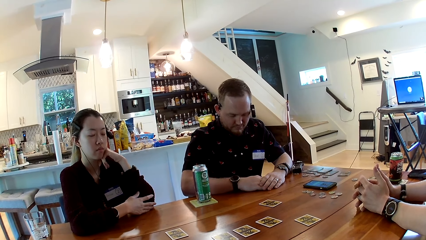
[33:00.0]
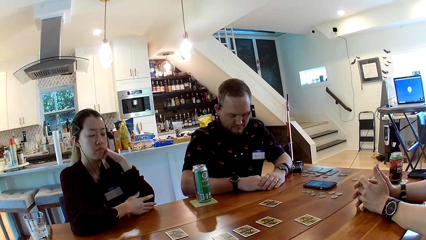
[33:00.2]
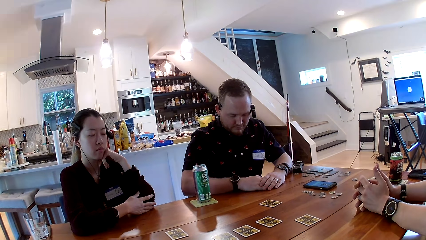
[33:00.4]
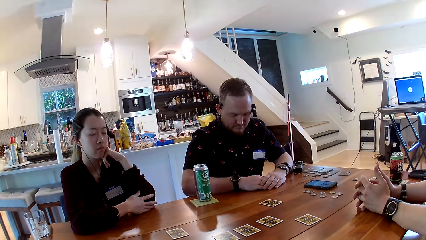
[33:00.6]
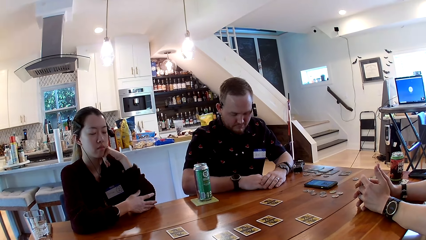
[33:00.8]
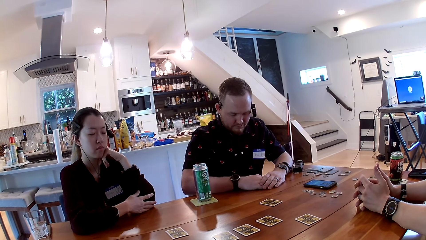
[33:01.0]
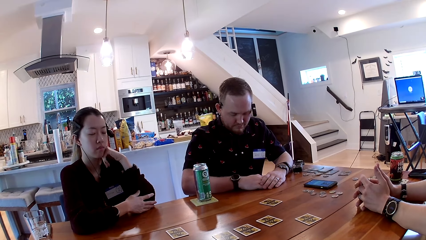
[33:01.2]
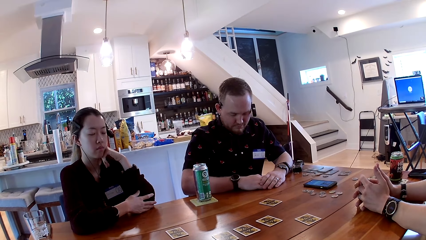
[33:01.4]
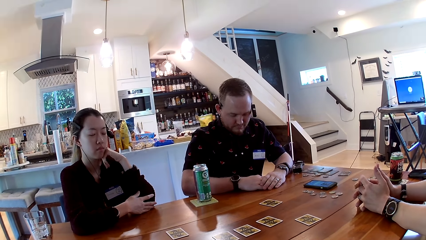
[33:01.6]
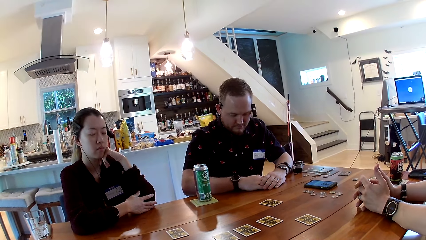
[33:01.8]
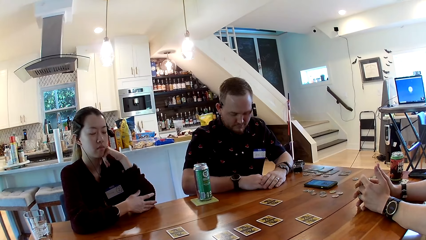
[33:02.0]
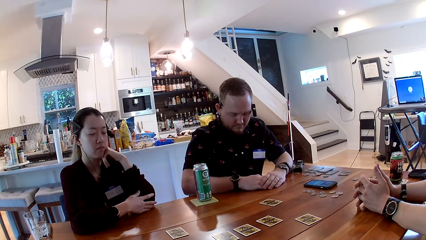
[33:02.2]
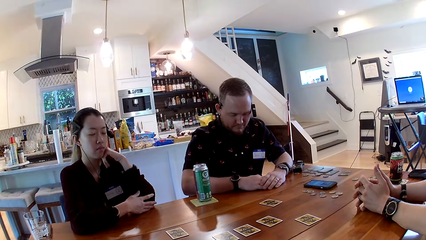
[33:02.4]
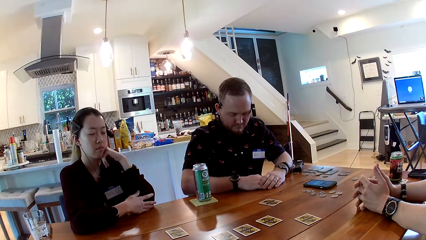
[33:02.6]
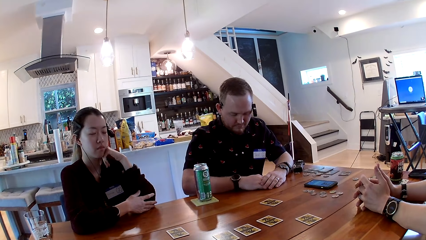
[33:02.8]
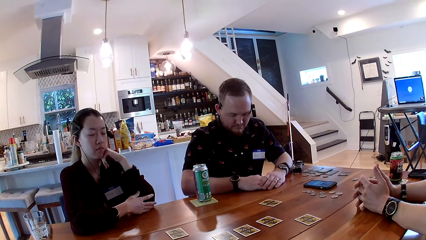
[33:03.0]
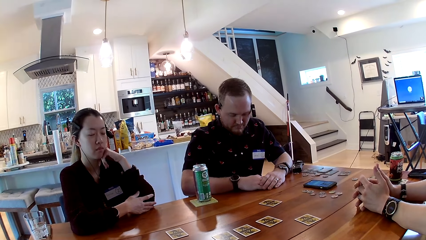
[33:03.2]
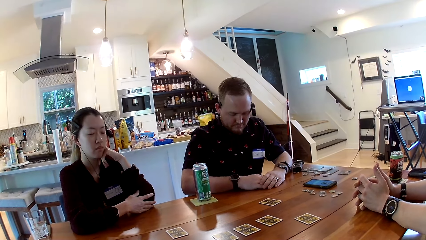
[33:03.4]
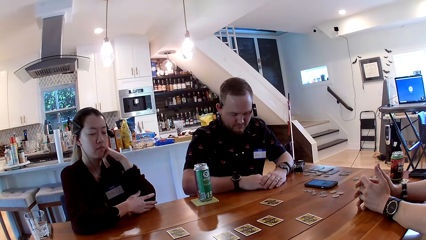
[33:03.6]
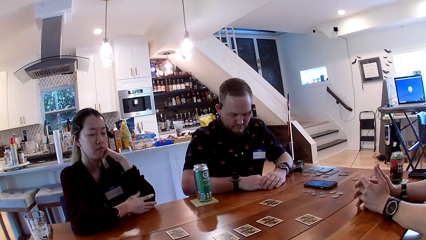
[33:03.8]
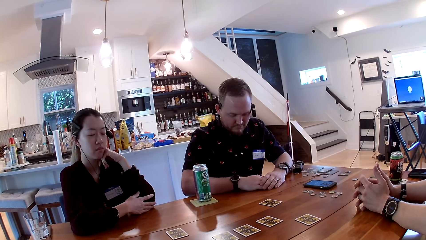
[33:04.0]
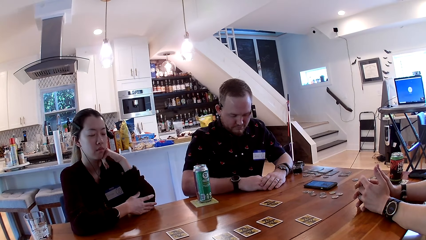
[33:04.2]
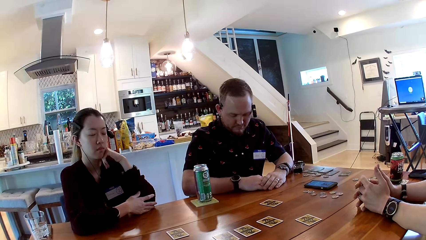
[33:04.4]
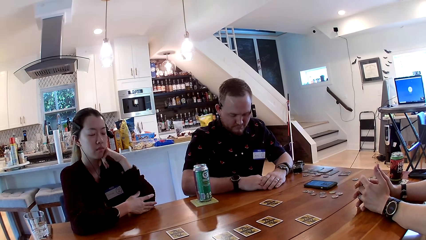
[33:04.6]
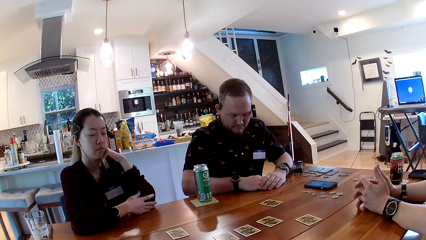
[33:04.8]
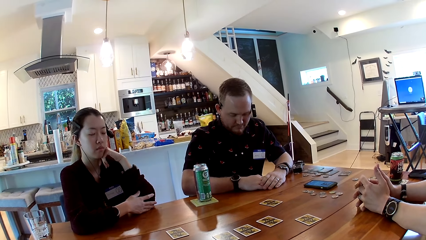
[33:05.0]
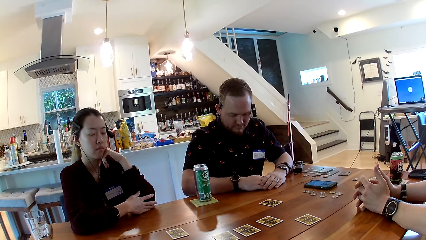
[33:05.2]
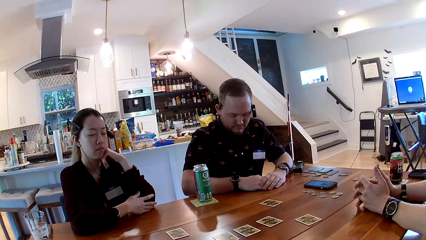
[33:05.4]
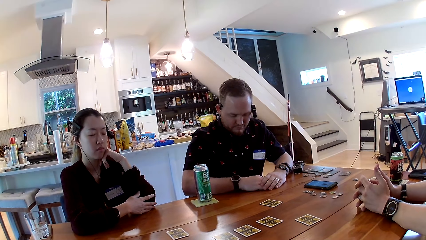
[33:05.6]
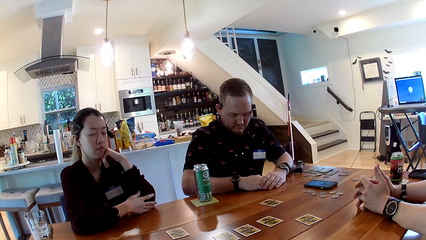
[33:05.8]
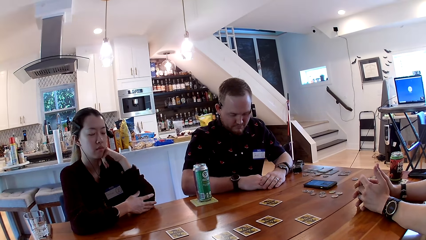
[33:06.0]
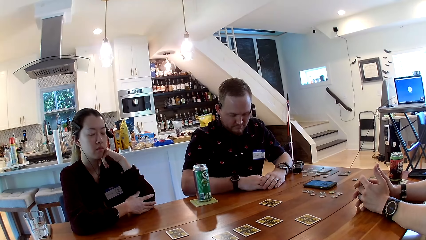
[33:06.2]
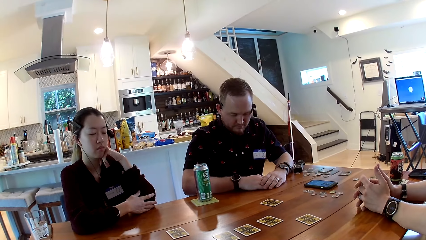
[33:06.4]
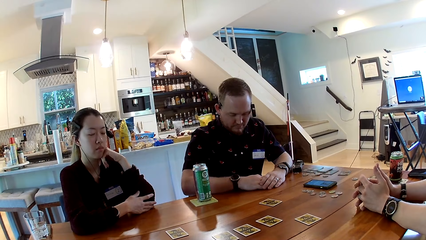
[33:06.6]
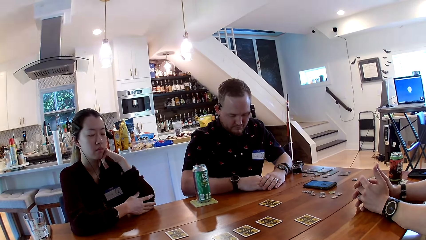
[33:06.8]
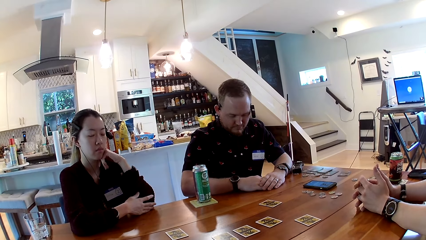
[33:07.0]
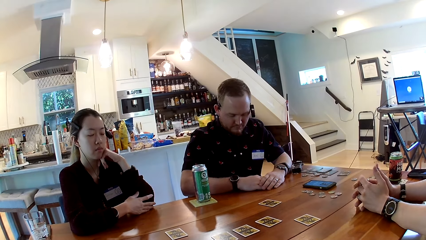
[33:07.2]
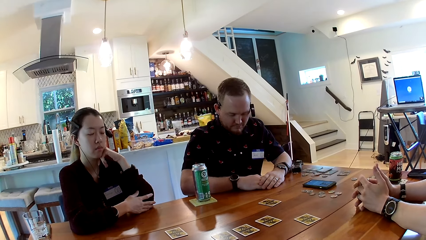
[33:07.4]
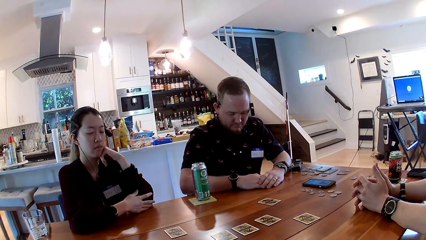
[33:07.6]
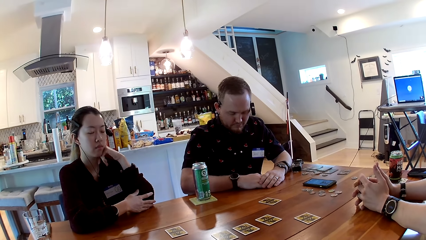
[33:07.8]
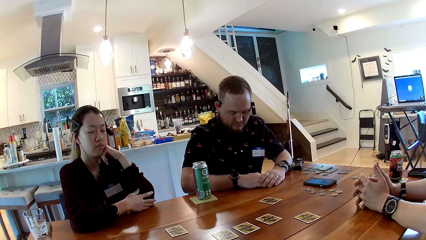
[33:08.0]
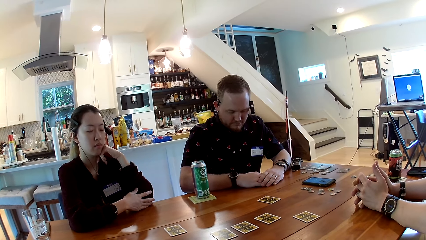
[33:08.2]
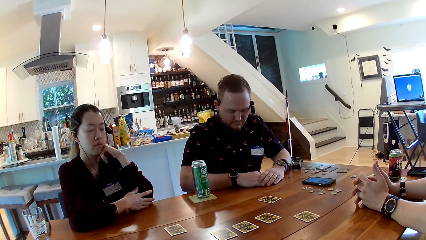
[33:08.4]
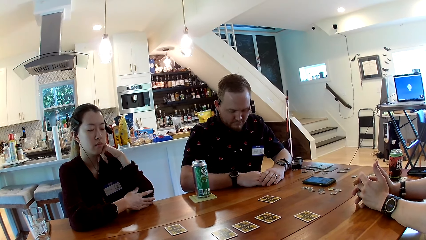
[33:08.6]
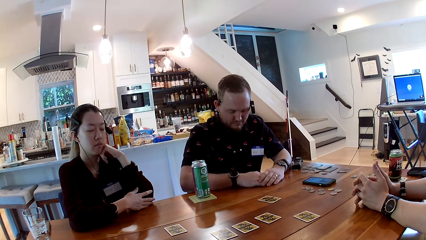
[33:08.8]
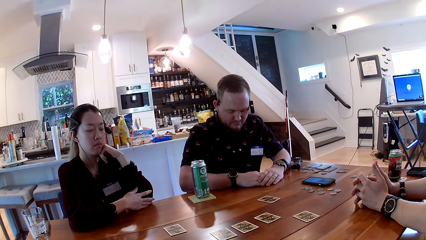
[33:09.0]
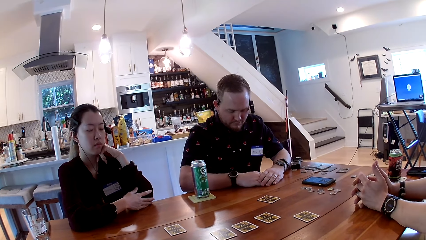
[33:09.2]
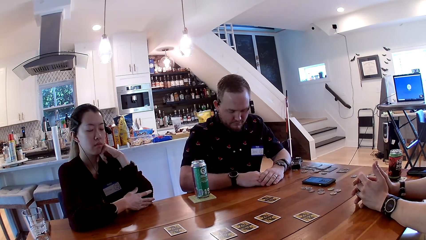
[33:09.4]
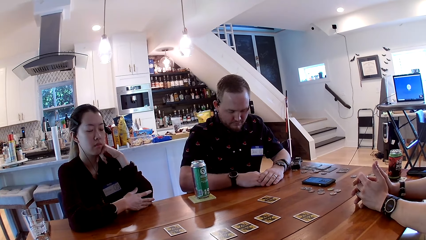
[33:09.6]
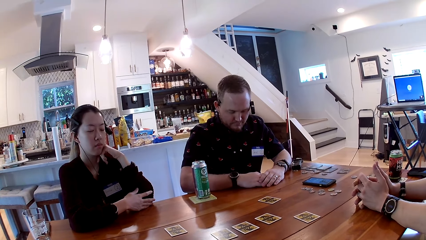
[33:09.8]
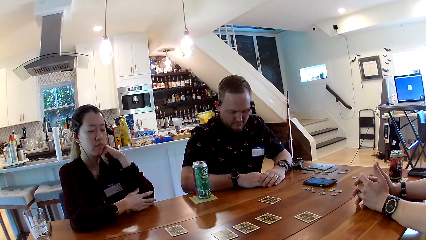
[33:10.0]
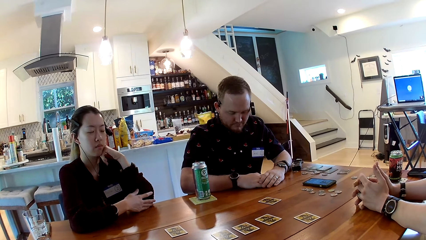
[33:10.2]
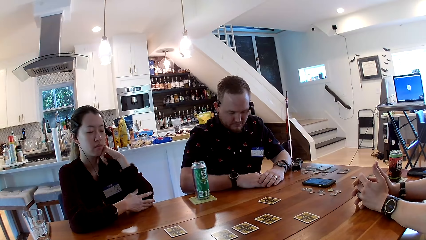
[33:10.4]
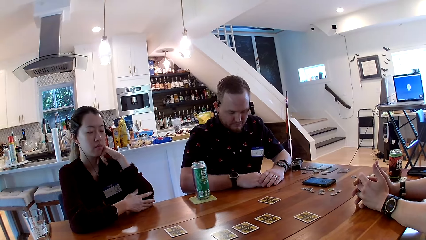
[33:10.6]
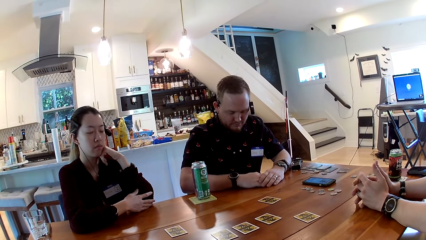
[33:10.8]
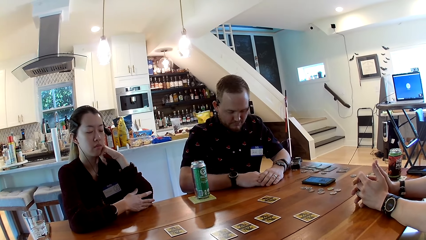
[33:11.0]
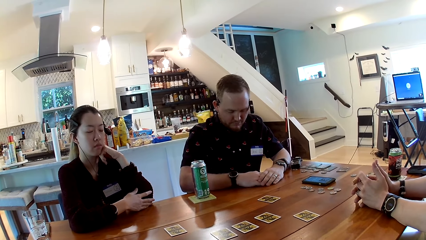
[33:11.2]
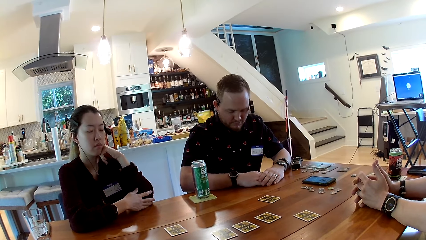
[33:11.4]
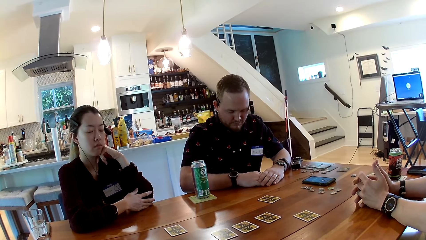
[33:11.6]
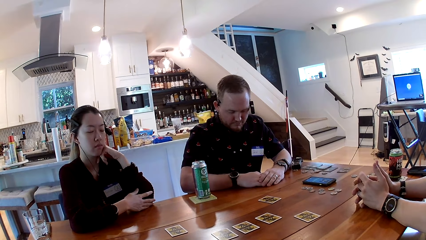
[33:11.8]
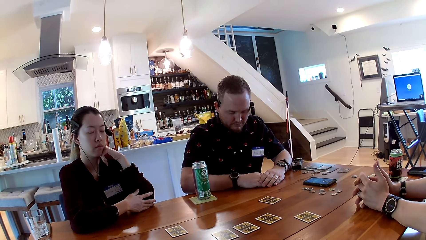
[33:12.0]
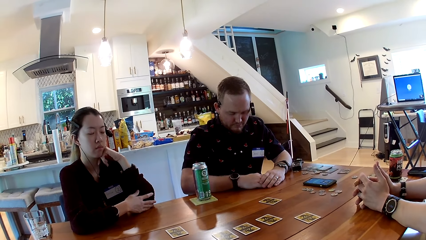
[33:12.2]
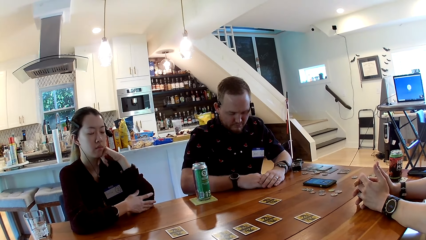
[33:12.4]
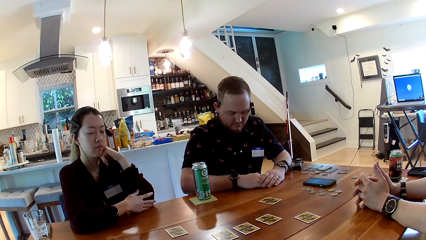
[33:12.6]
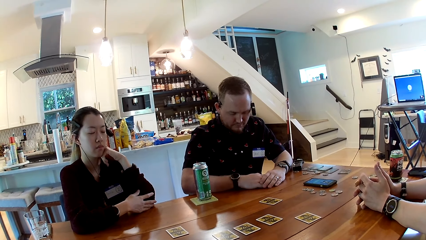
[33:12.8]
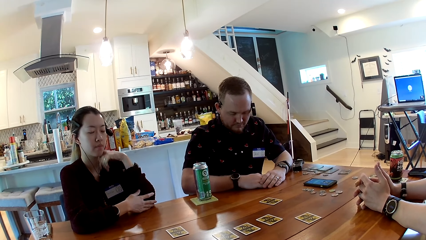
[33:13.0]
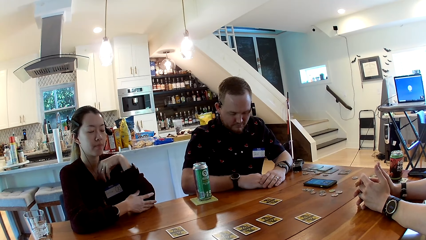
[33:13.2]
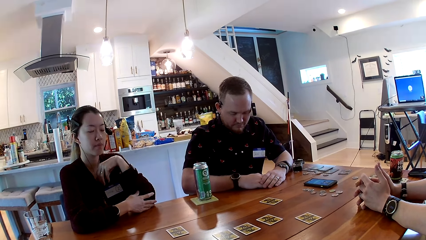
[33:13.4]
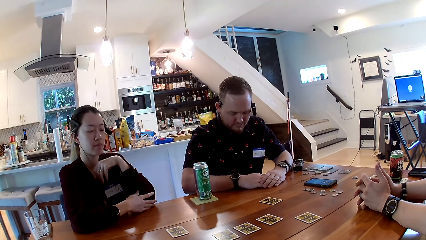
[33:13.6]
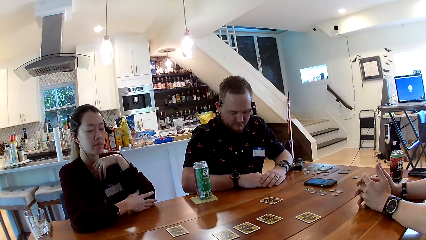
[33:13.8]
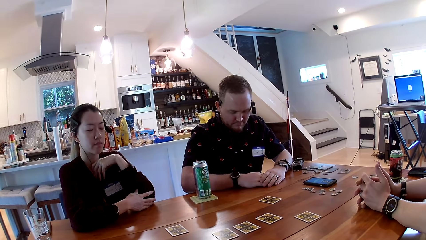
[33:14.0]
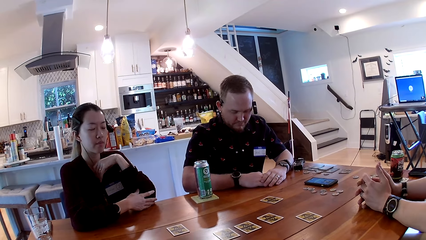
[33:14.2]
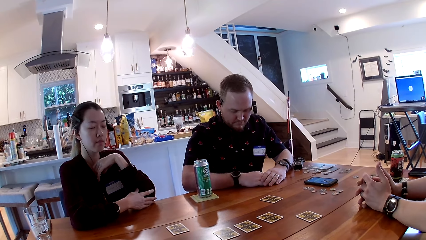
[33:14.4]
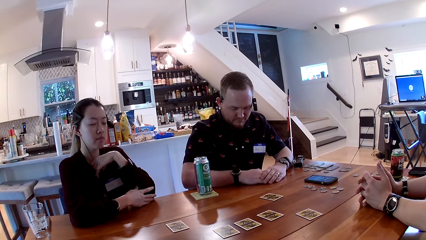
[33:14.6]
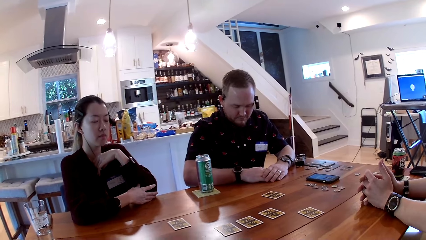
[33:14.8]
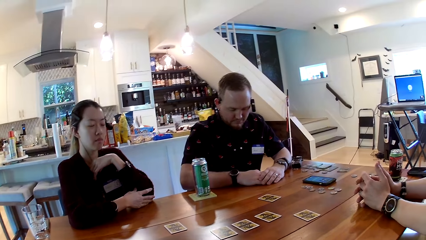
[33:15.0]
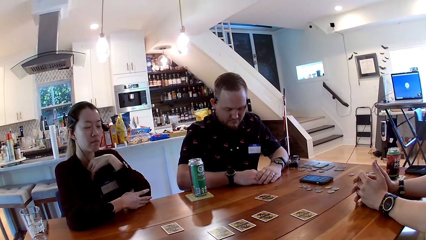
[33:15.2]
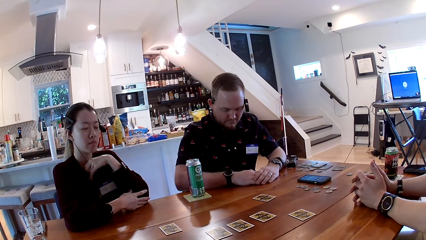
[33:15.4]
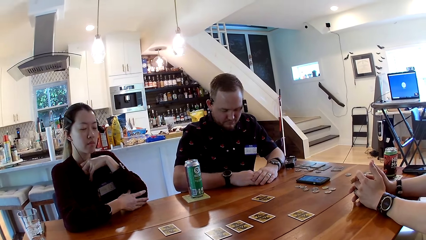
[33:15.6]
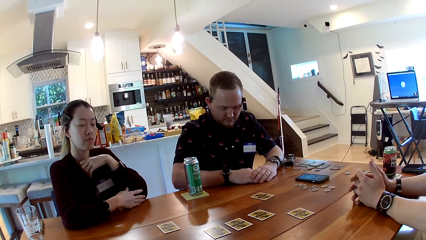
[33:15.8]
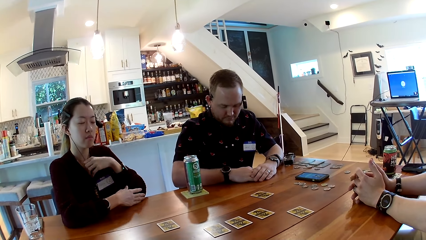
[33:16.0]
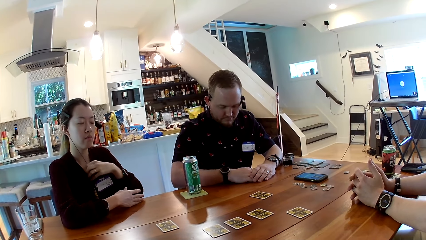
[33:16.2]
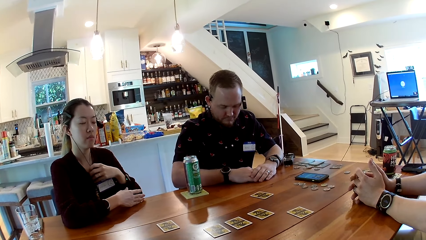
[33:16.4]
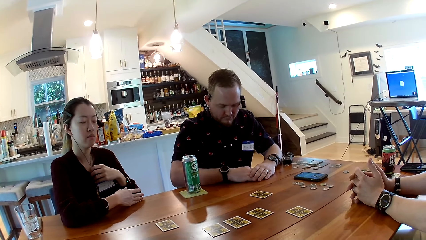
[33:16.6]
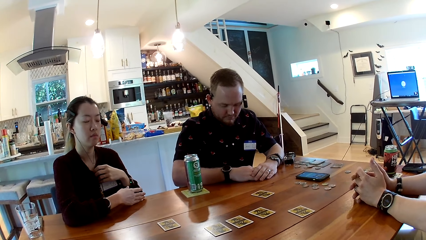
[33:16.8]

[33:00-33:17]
The camera wearer looks around. They listen to the rules on the card game.
